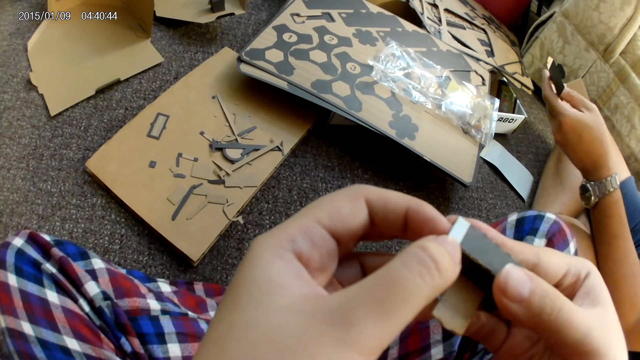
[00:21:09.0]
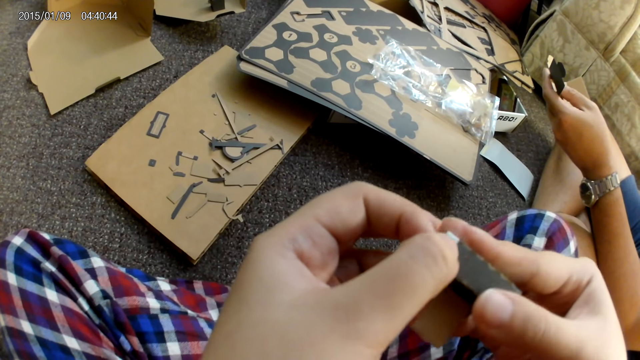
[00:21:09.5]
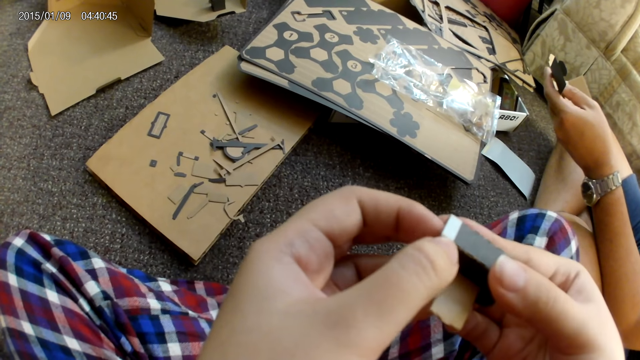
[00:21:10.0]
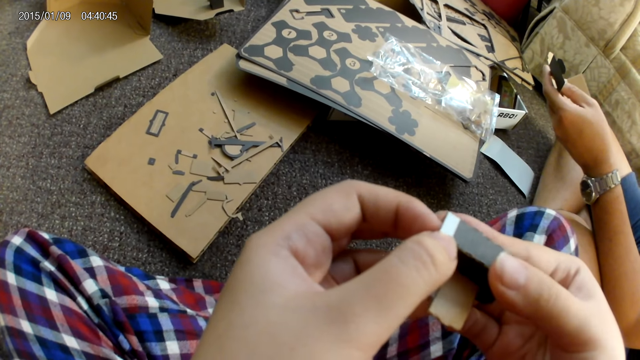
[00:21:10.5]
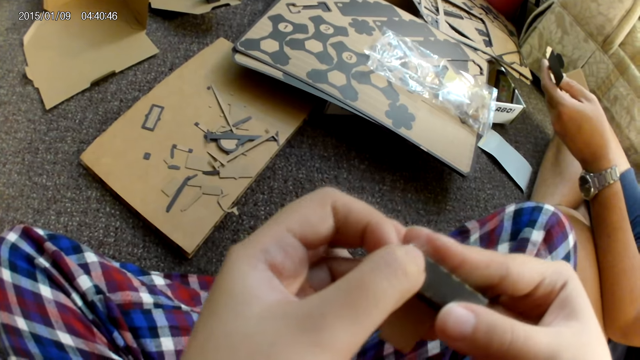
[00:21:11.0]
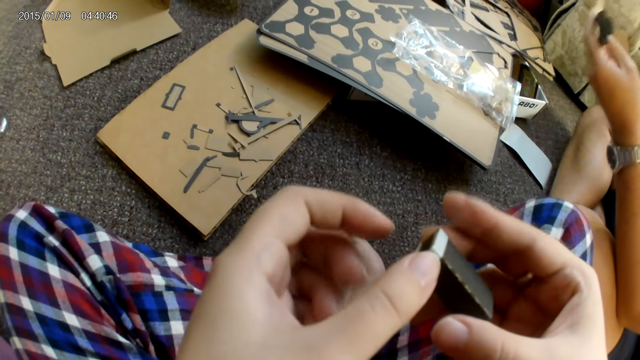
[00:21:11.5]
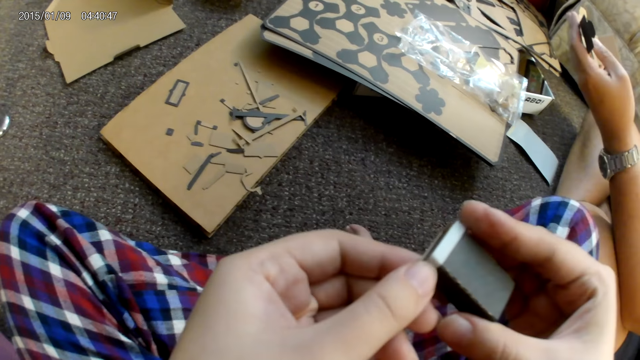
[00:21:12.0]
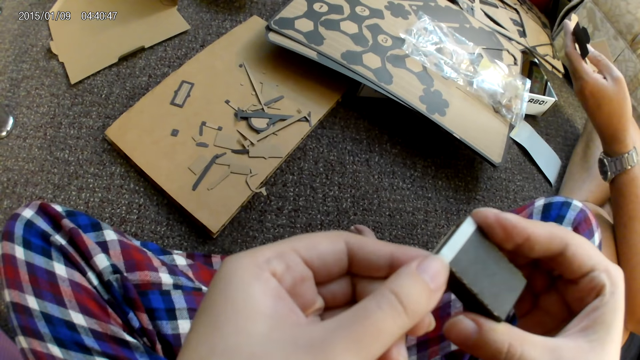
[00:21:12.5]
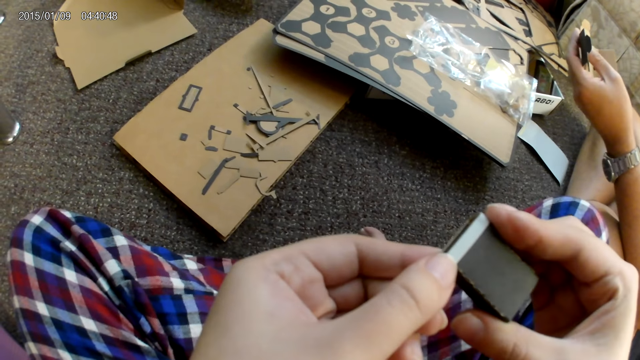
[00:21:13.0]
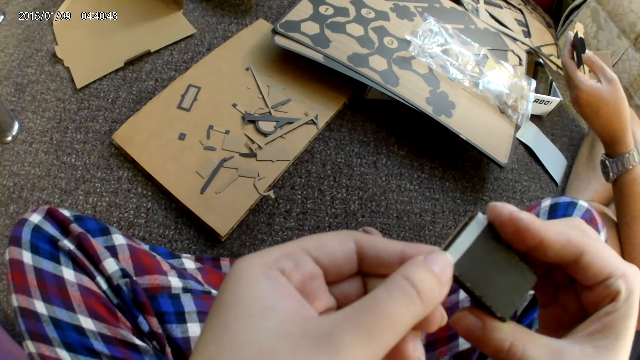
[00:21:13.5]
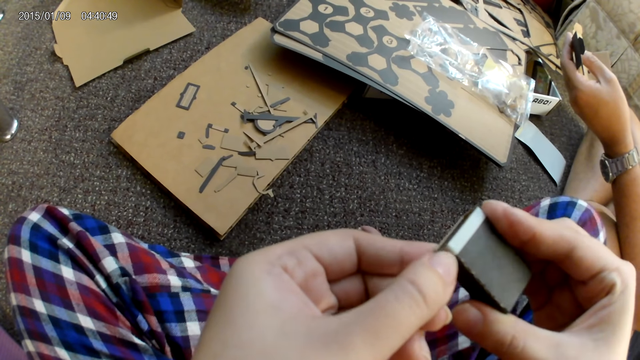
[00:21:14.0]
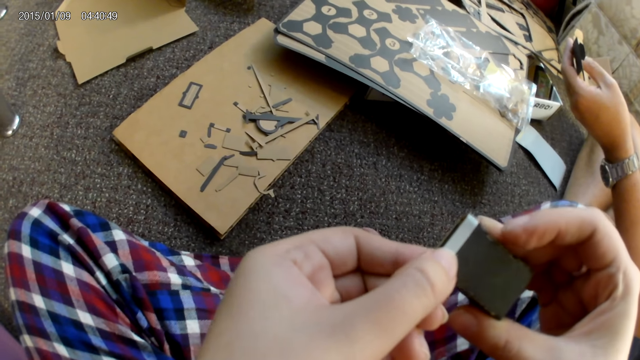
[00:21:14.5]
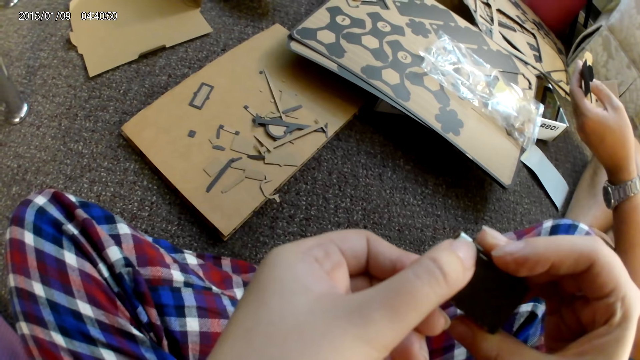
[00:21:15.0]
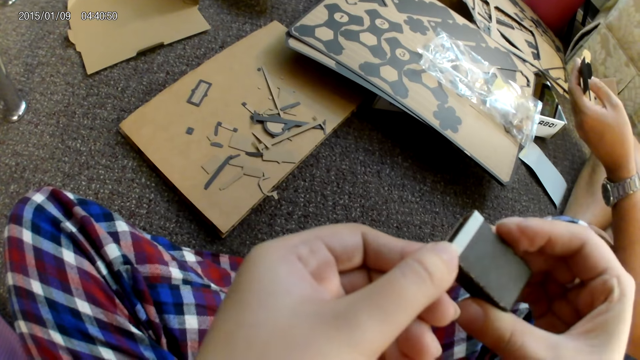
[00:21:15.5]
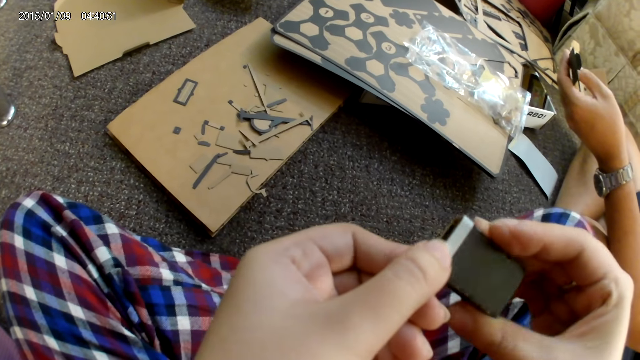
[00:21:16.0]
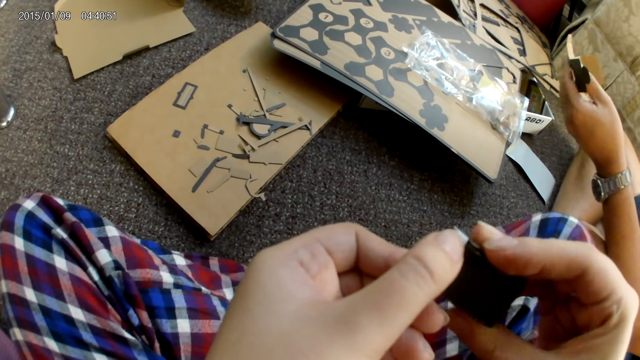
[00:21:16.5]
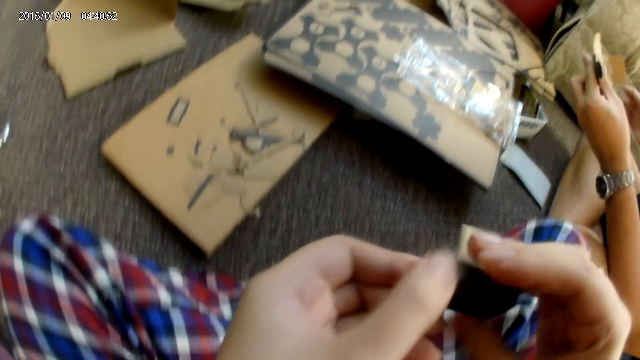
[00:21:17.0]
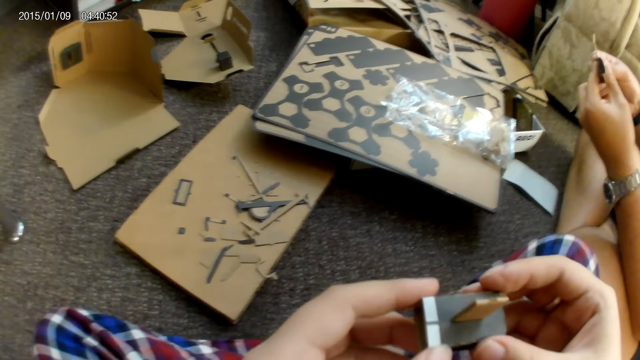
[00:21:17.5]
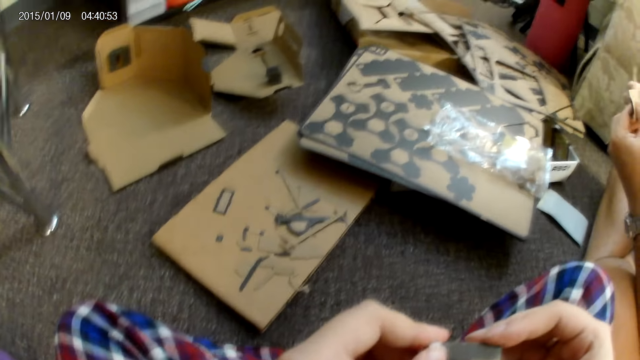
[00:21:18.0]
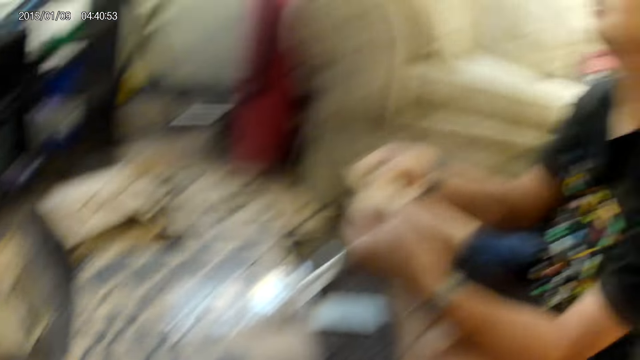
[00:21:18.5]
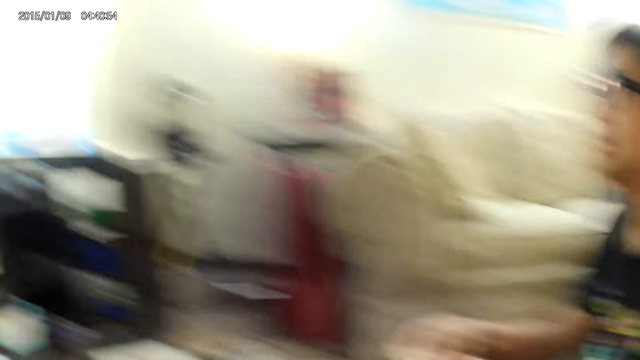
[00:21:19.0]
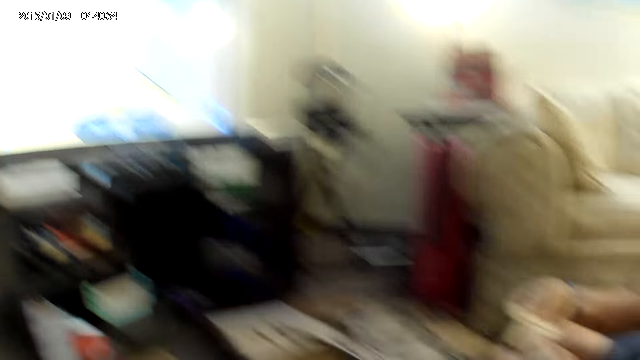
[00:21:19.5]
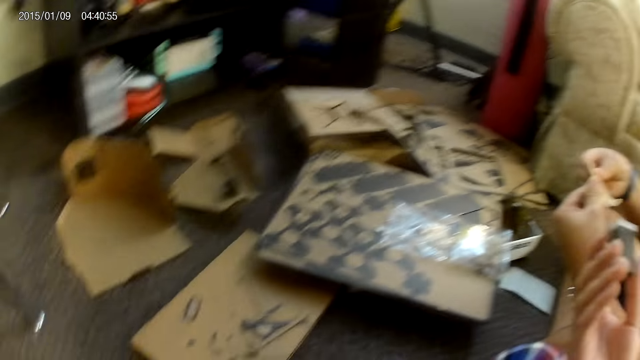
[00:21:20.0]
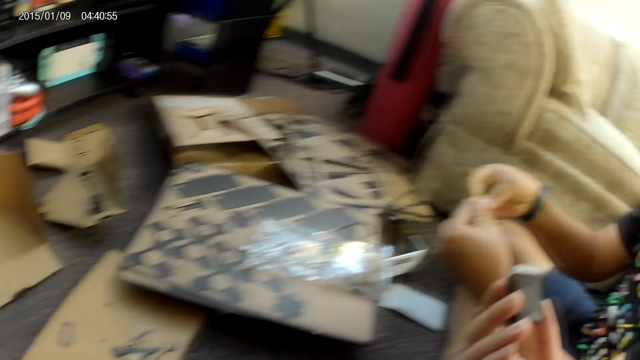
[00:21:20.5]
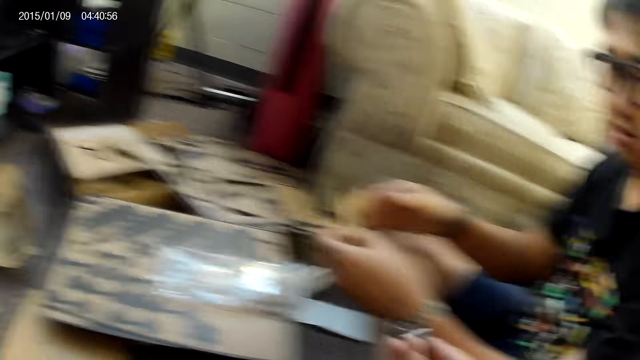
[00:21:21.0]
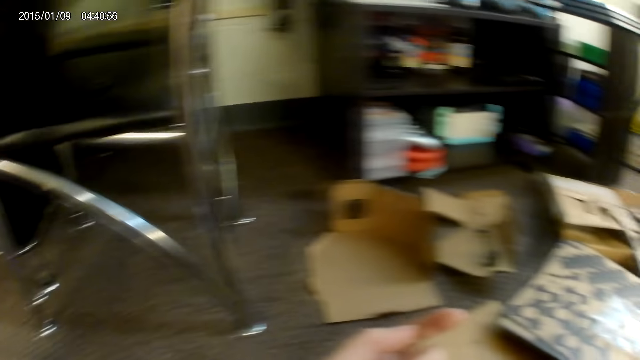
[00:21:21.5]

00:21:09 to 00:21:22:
The man holds the cardboard with both hands. The camera wearer looks around.

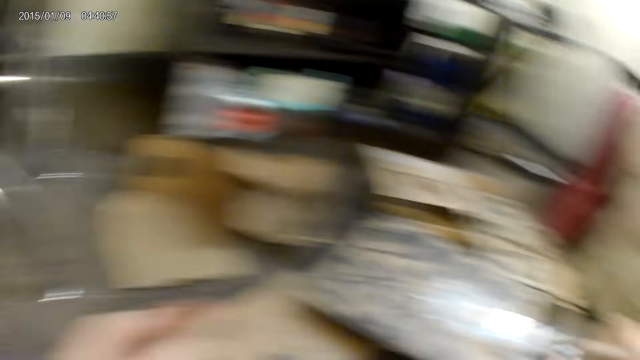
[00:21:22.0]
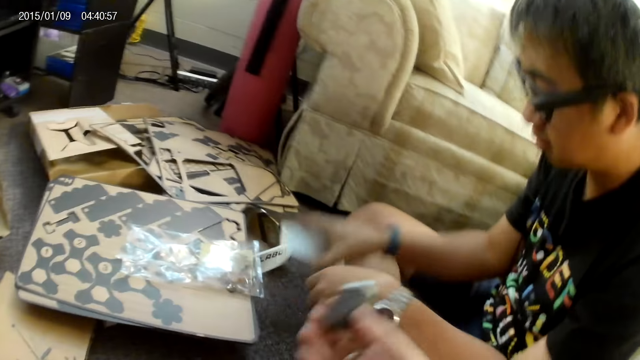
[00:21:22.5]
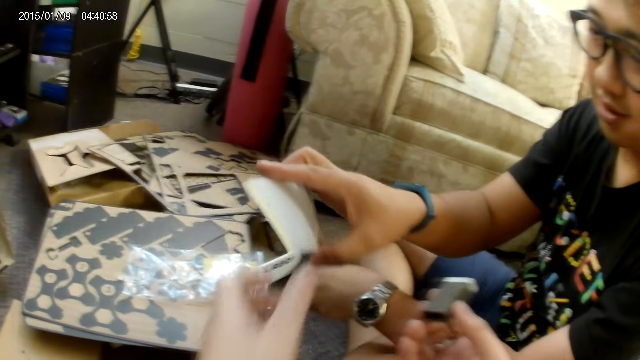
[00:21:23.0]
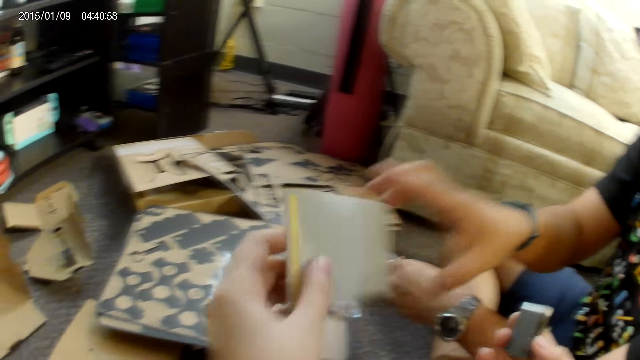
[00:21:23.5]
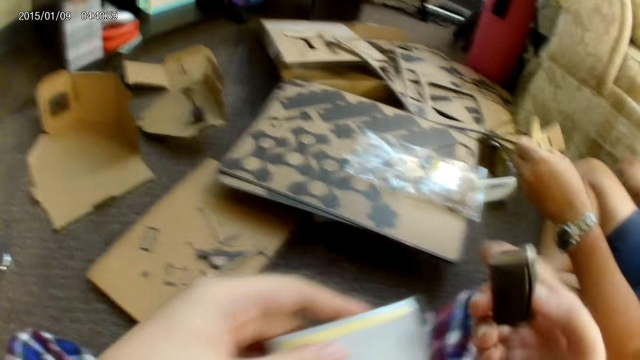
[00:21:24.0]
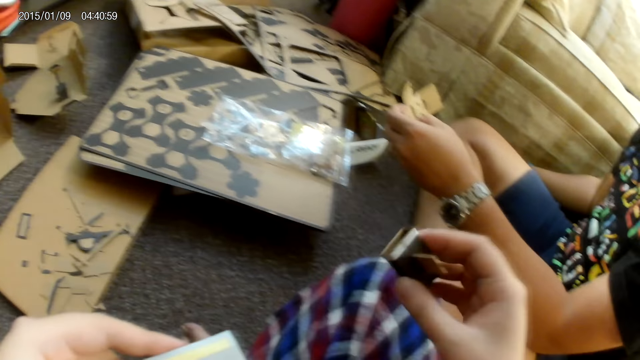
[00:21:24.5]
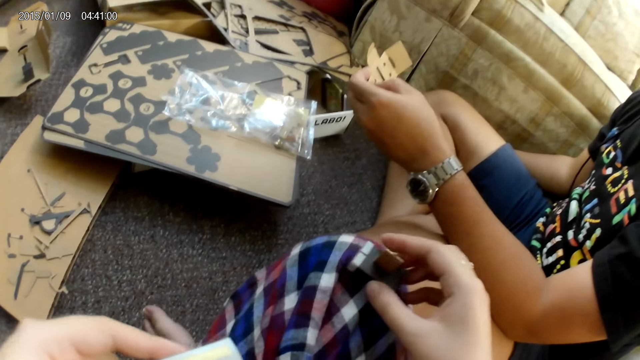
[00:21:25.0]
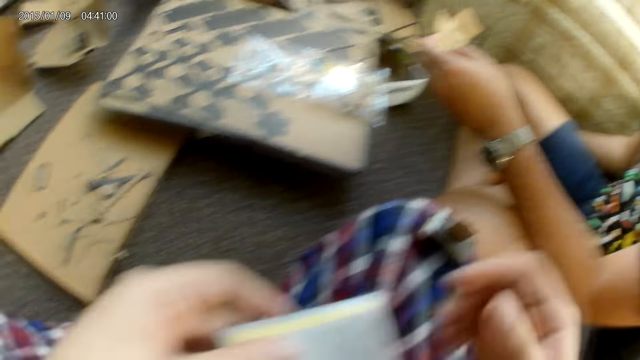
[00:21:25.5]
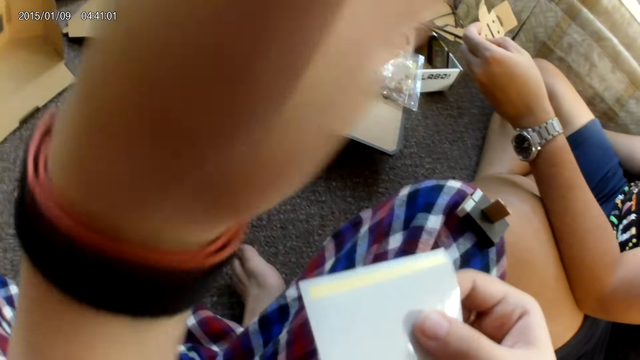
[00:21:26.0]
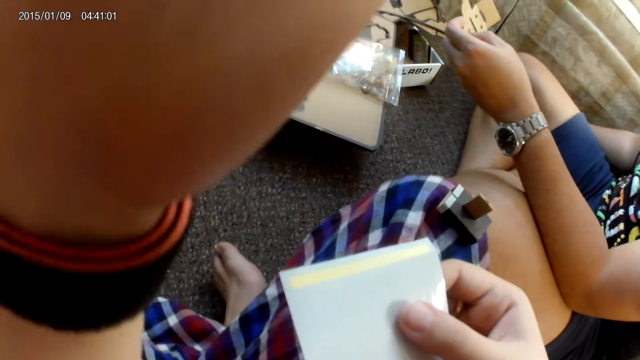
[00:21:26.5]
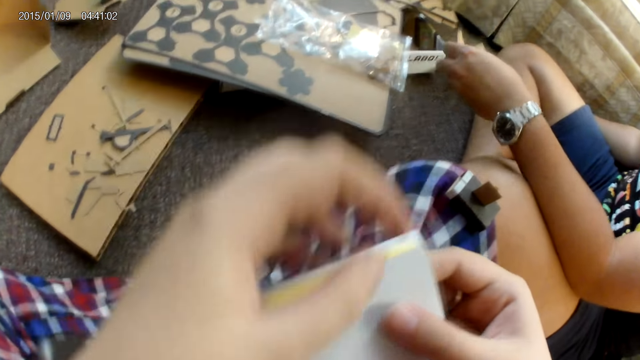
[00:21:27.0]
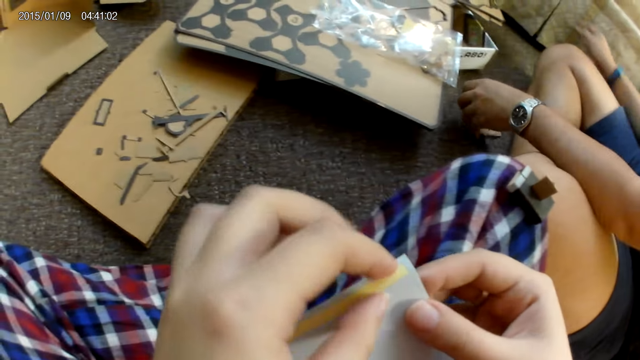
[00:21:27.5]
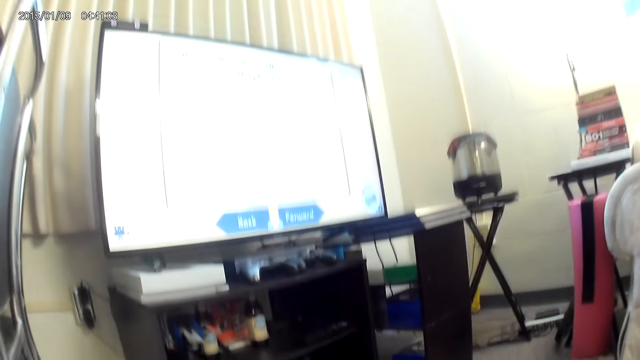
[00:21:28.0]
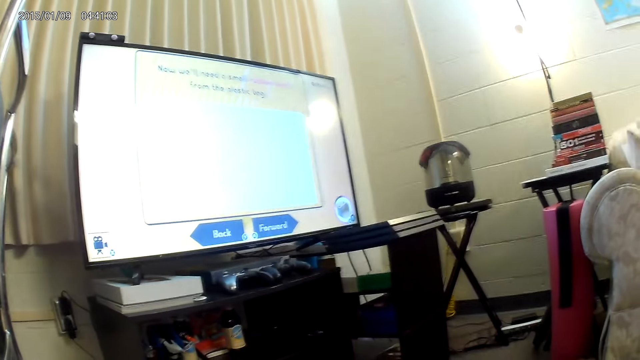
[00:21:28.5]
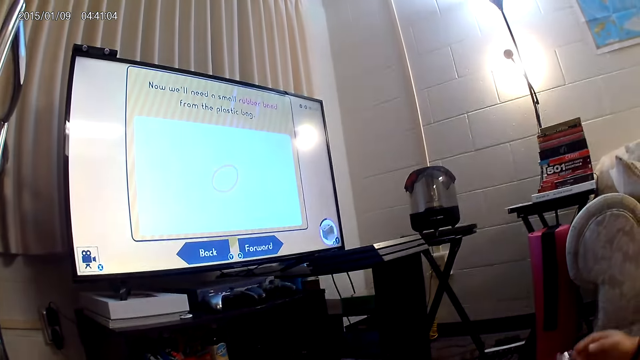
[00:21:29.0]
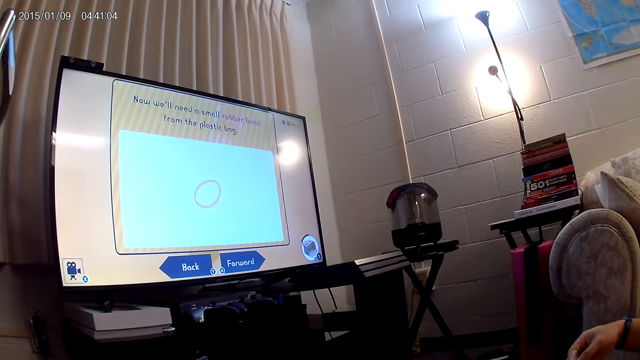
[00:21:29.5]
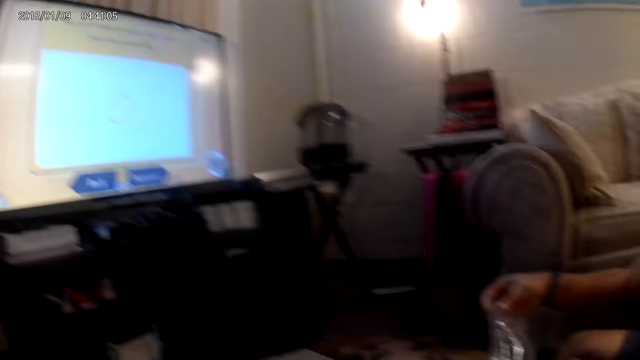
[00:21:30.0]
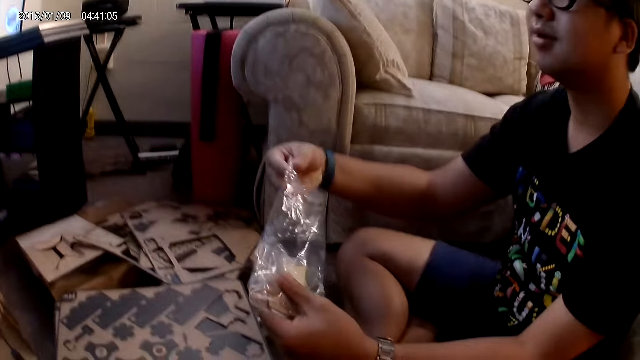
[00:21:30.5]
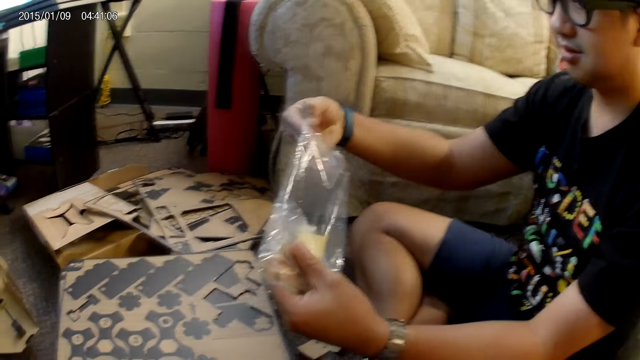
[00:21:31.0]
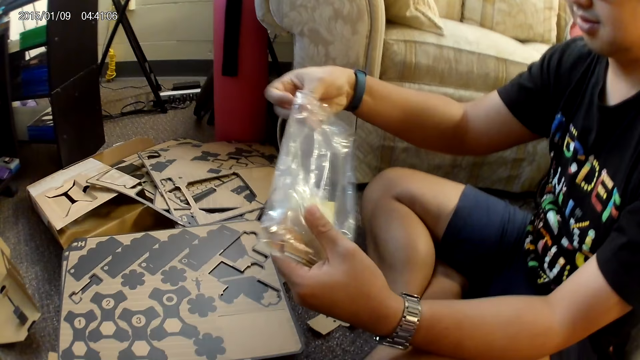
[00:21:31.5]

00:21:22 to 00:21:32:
The man picks the sticker or paper from the ground with his left hand. The camera wearer collects the sticker from the man with her left hand. She drops the cardboard on her leg with her right hand. She passes the sticker from her left hand to her right hand. She adjusts the camera on her head with her left hand. She touches the face area. She touches the paper.
